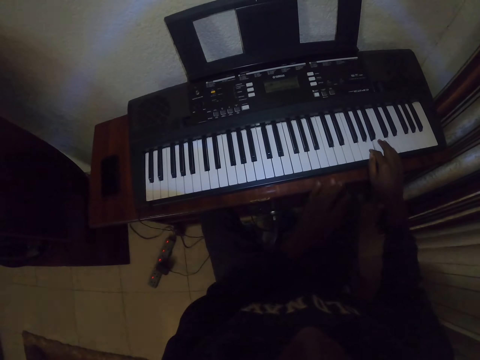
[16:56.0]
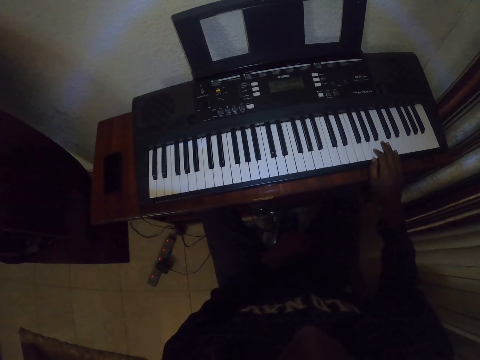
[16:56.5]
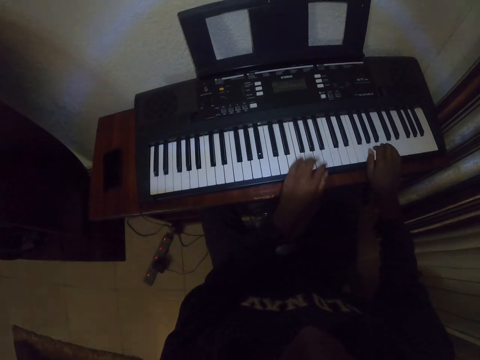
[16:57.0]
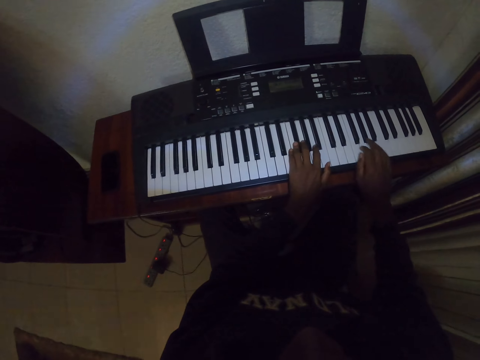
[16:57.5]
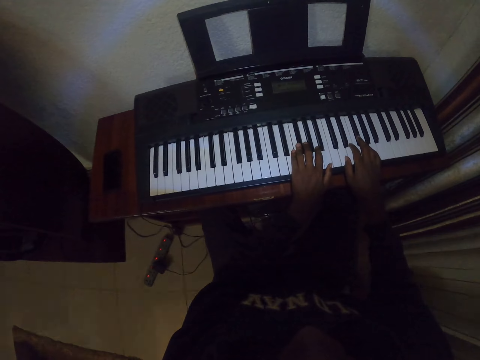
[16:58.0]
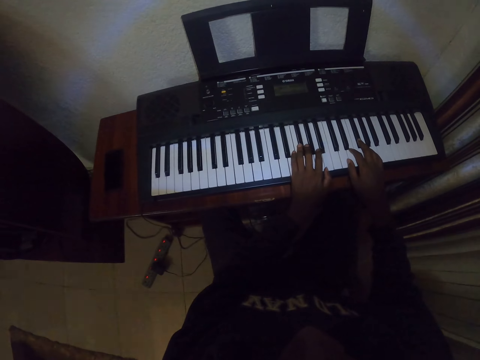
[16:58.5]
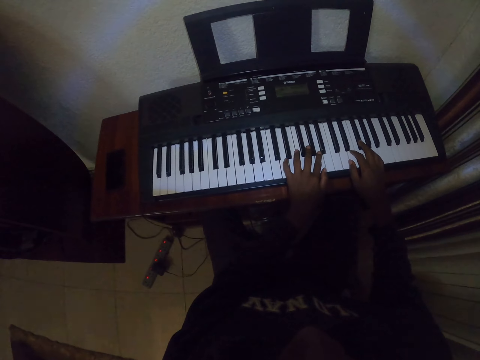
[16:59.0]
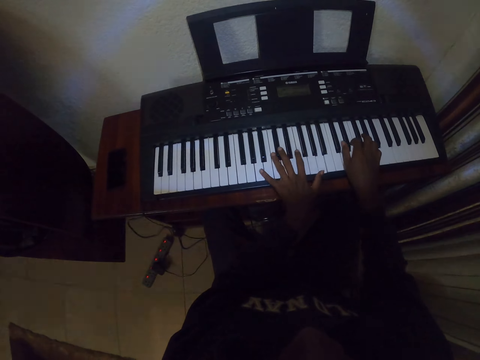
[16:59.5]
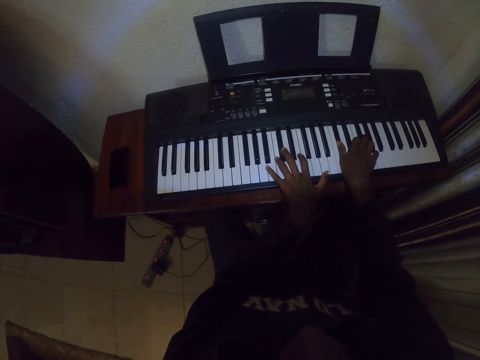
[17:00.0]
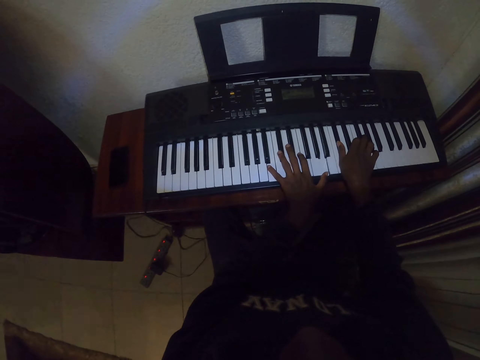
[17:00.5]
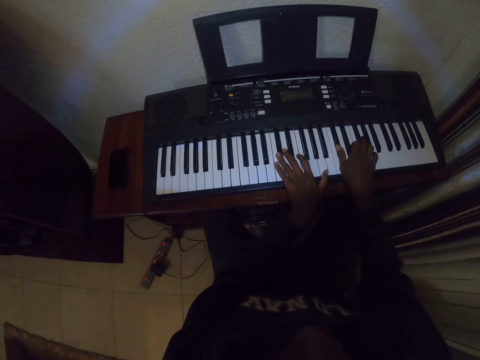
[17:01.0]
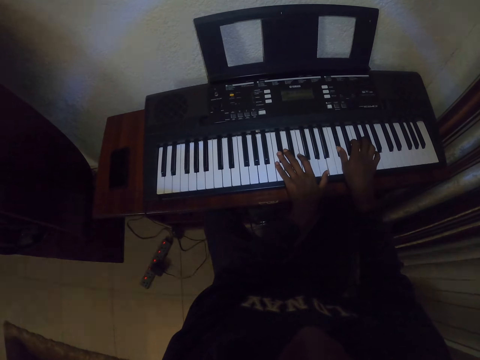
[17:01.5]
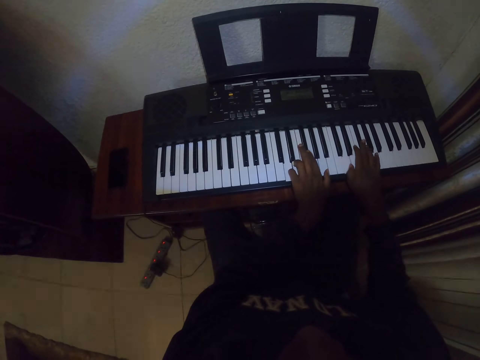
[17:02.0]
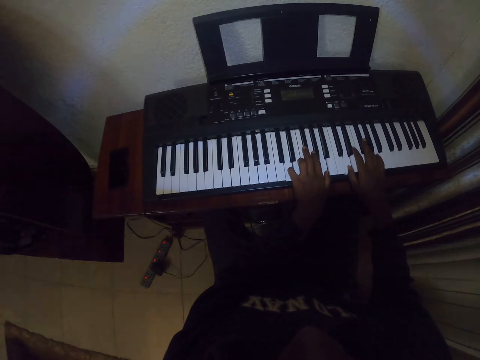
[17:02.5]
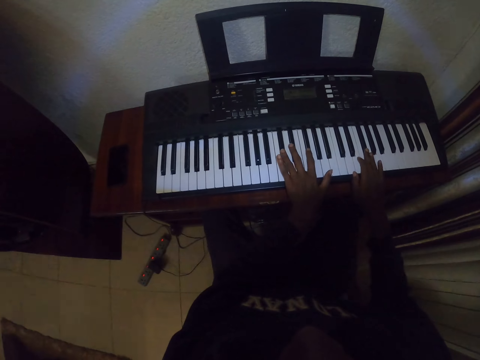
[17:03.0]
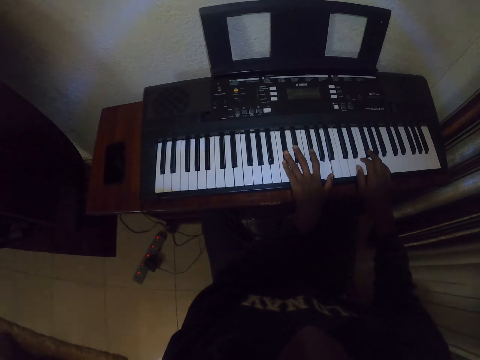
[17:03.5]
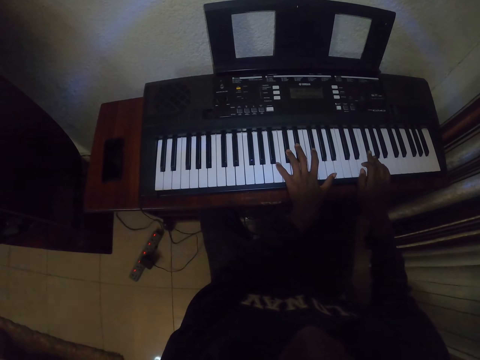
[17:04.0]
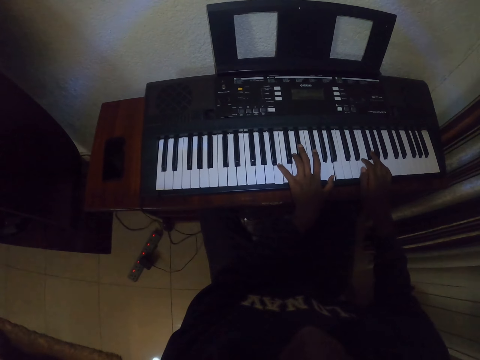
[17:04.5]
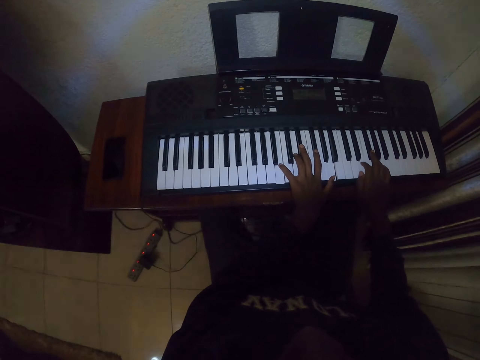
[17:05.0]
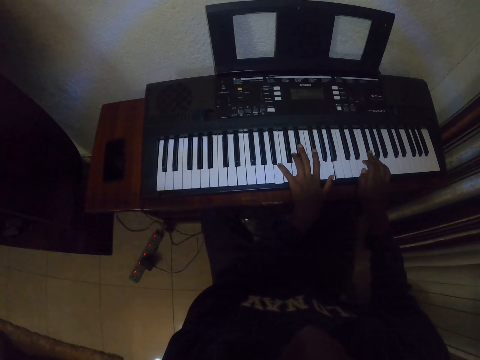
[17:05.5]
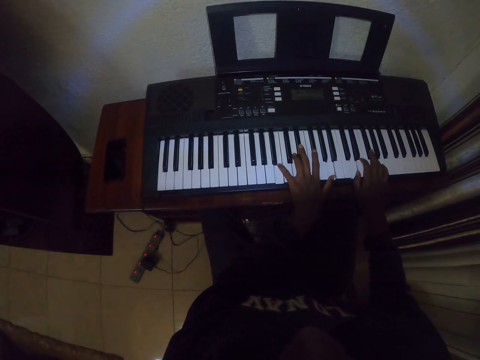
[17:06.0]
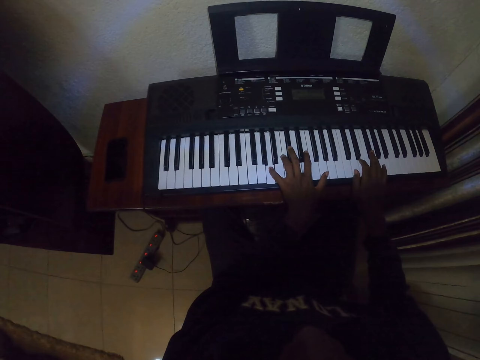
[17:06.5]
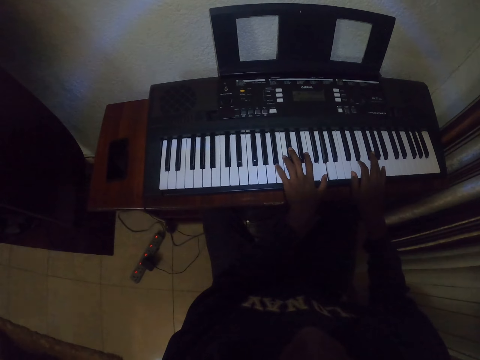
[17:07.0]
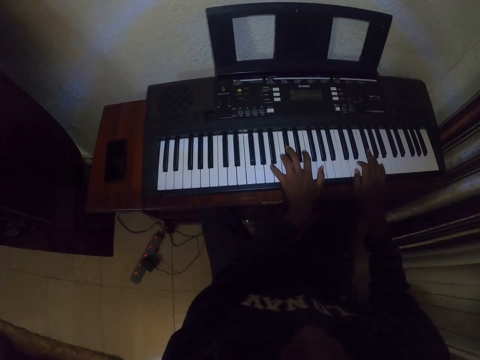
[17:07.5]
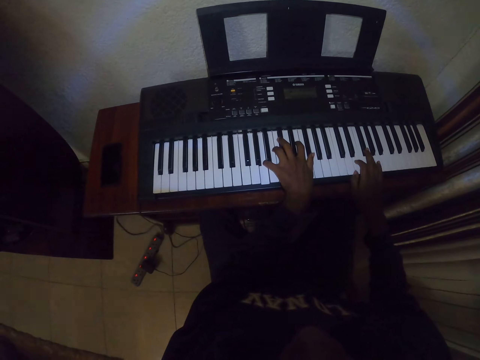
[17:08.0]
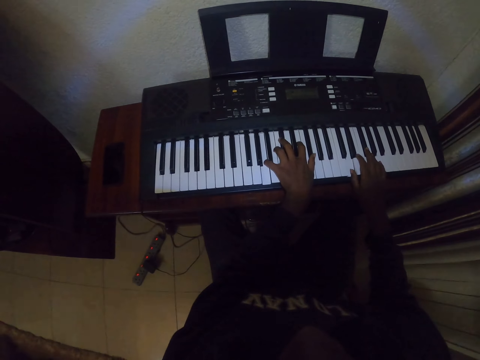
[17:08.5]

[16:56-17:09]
The camera wearer pulls back the left hand. They play piano.

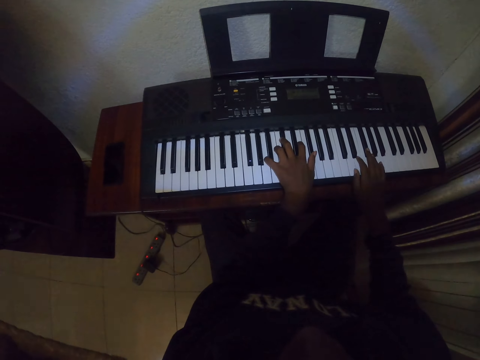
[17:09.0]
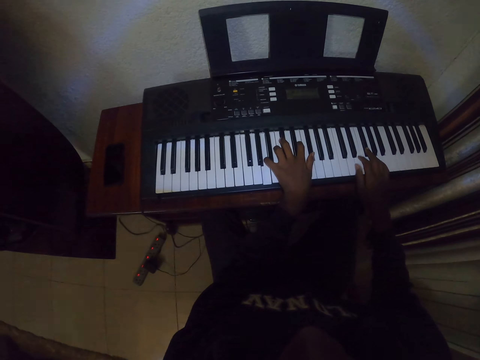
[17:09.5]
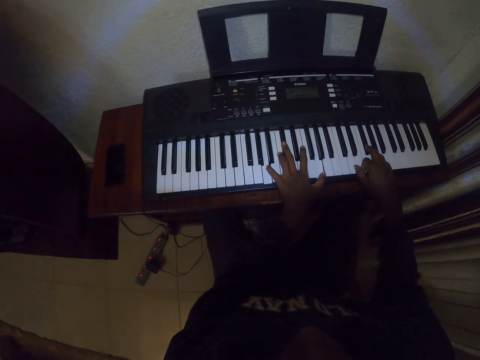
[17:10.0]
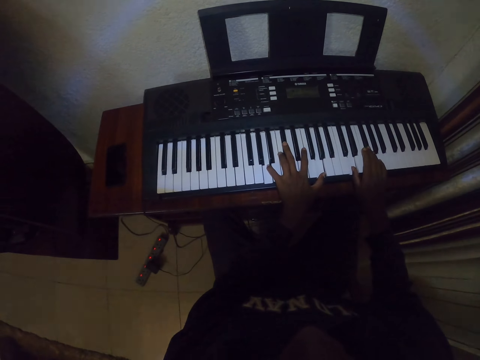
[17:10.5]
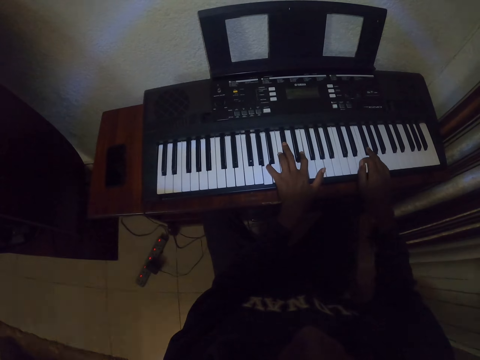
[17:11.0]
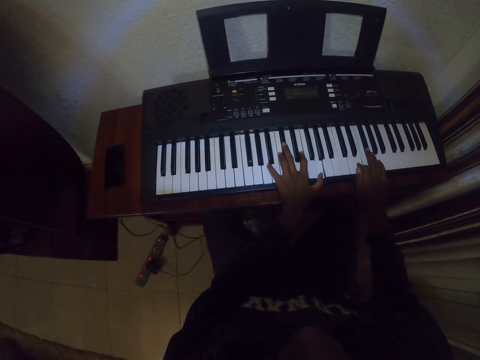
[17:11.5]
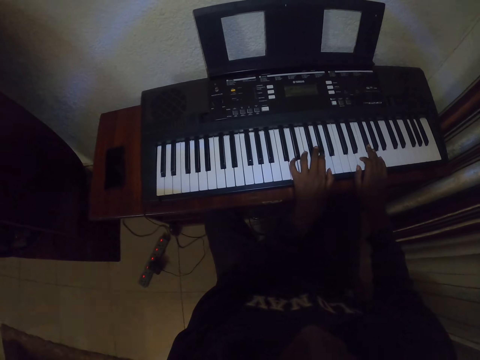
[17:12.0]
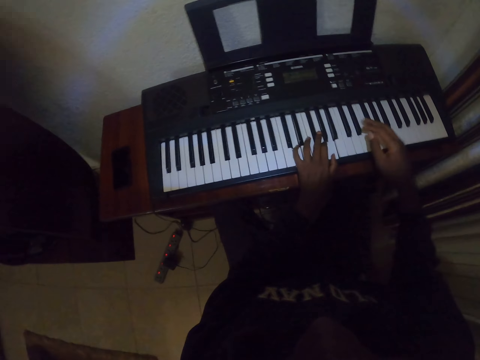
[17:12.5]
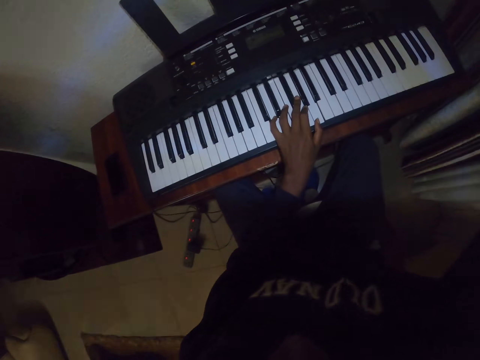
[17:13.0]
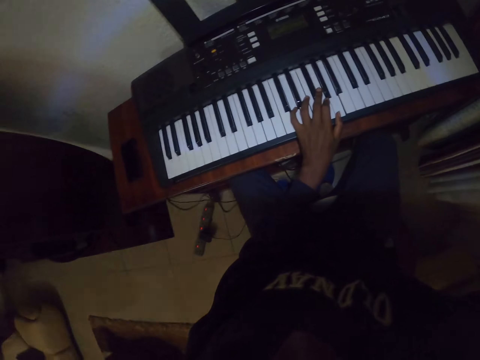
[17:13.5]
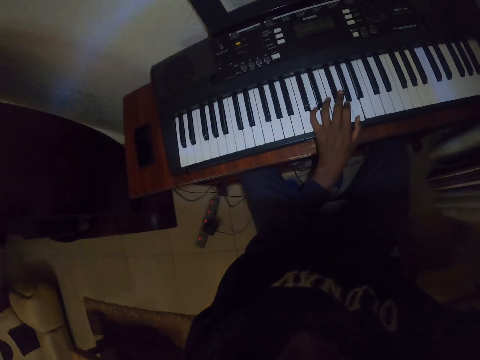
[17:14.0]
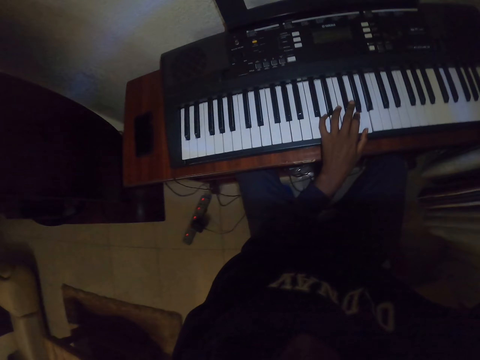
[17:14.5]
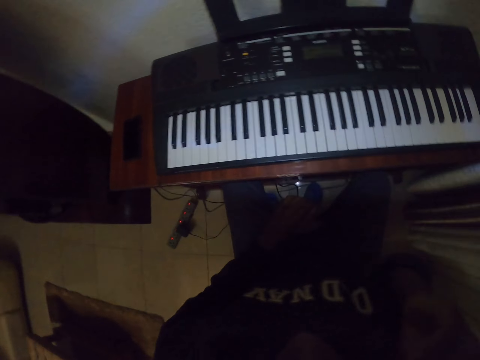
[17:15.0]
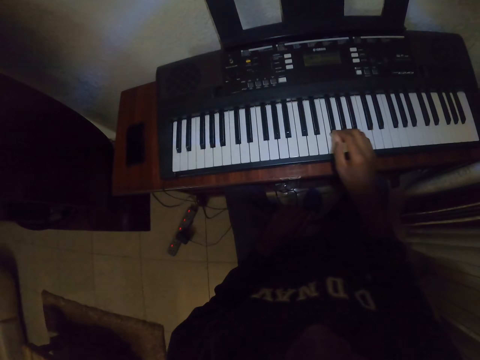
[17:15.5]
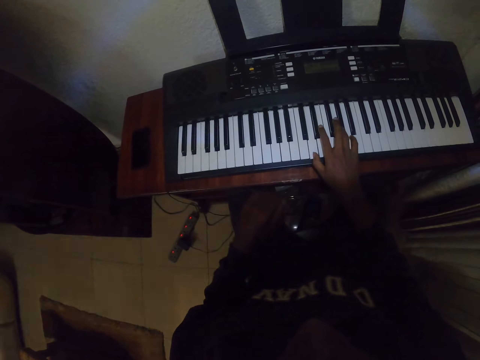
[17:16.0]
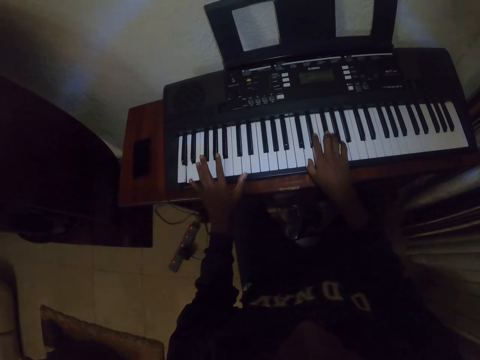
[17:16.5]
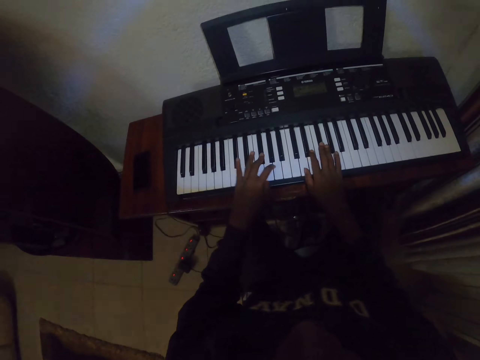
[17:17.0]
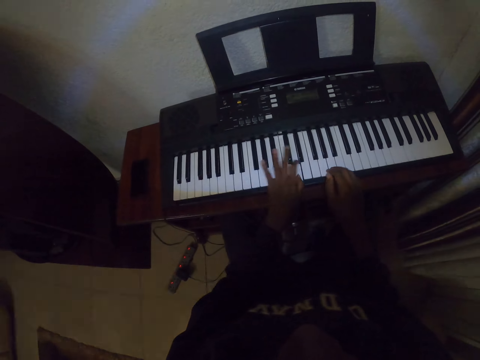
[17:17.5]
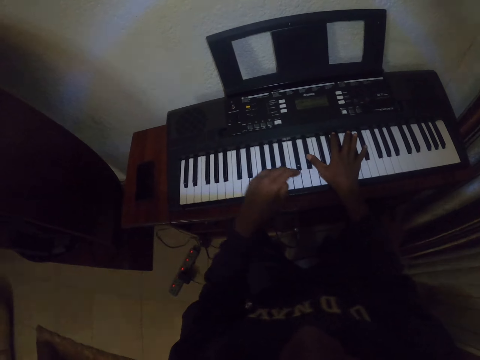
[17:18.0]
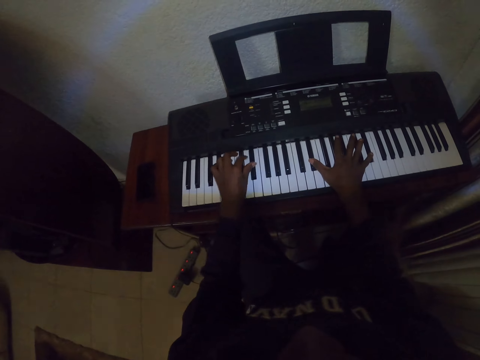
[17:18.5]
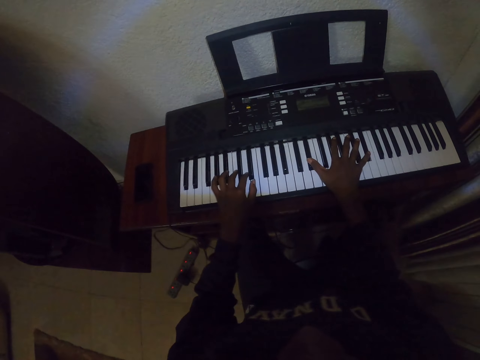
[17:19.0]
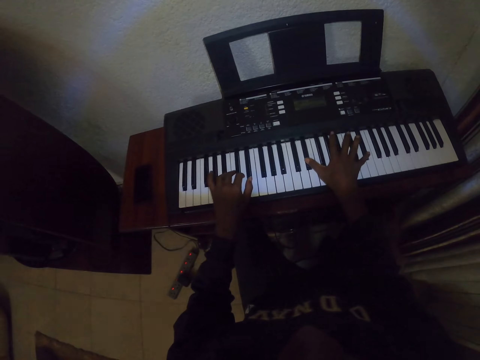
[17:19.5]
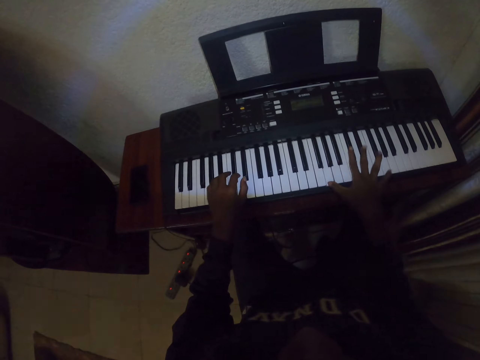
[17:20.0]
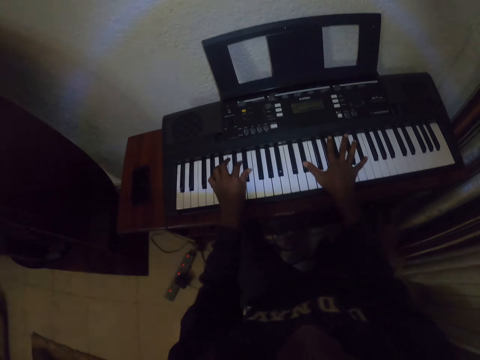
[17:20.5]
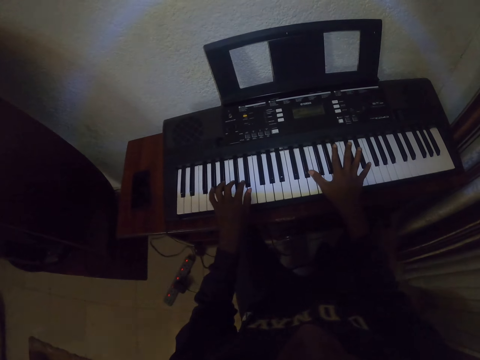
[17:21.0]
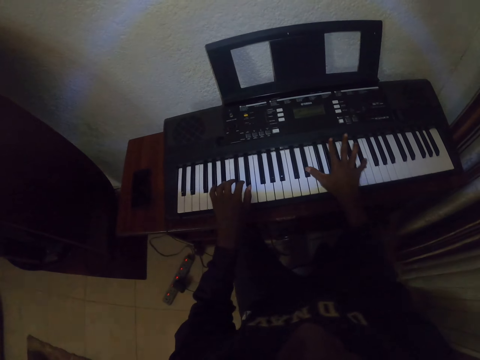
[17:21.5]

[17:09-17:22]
The camera wearer lifts the right hand. They adjust the camera. They move the right hand. They play piano.
